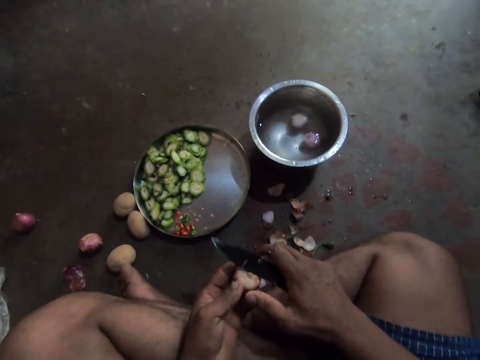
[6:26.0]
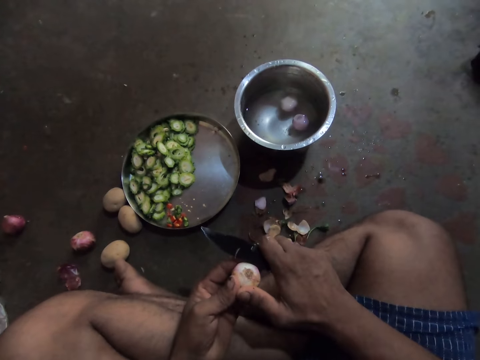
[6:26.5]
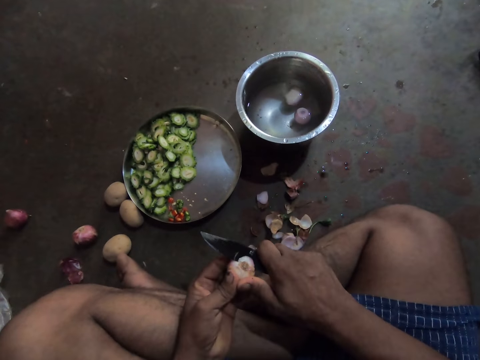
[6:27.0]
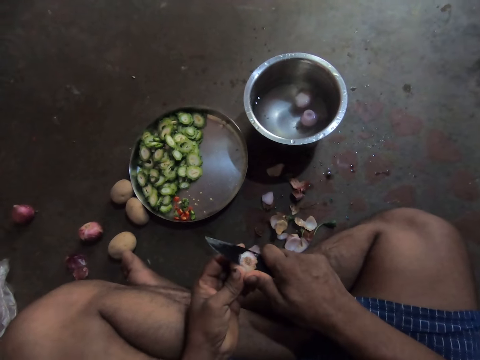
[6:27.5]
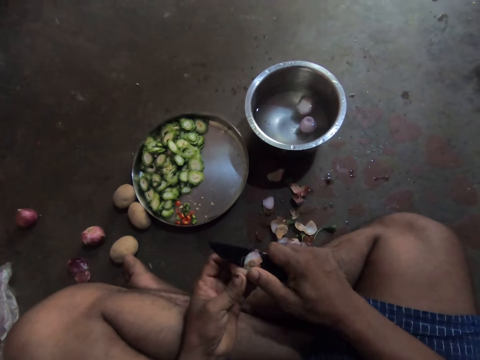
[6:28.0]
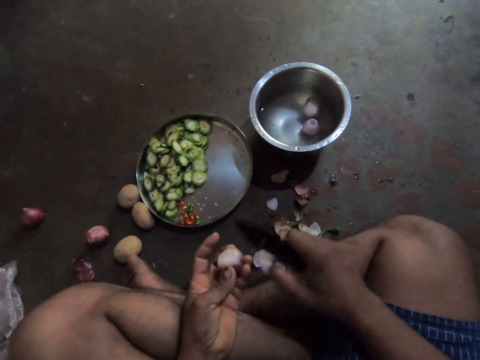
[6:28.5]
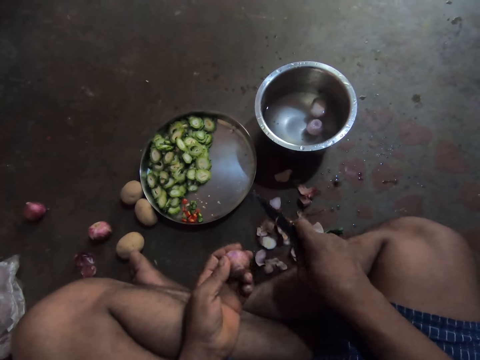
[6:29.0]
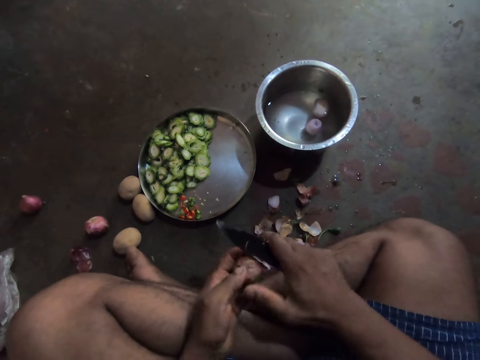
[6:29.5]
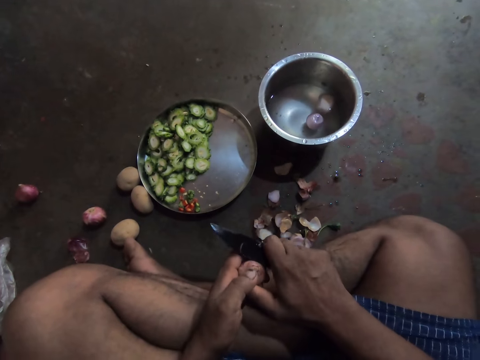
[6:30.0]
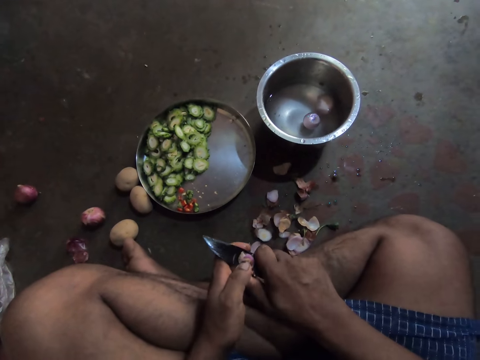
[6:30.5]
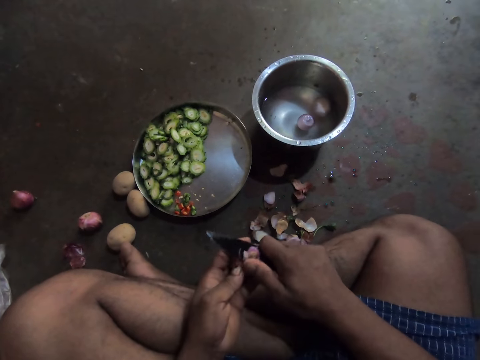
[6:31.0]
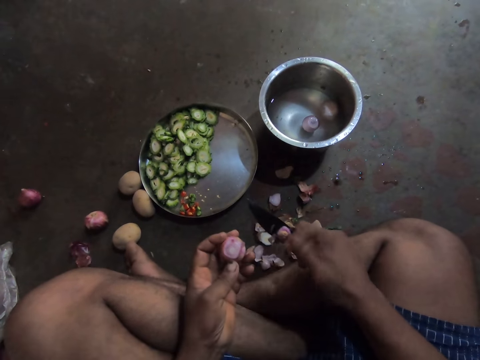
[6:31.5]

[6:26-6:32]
The camera wearer peels the onion.

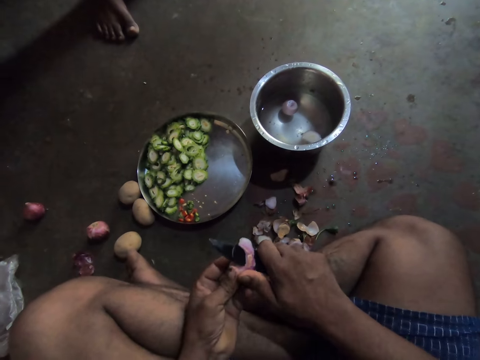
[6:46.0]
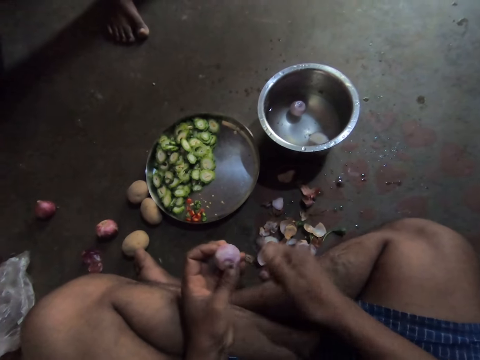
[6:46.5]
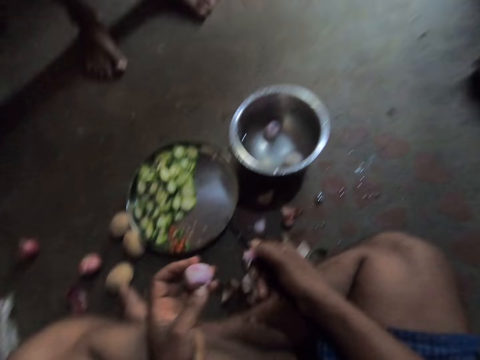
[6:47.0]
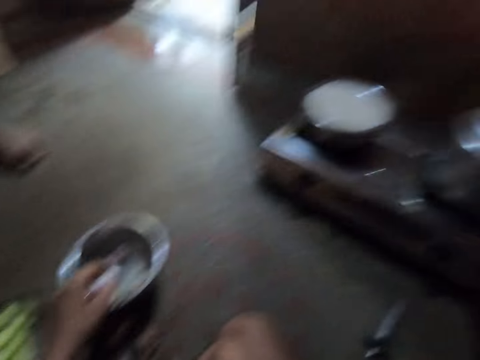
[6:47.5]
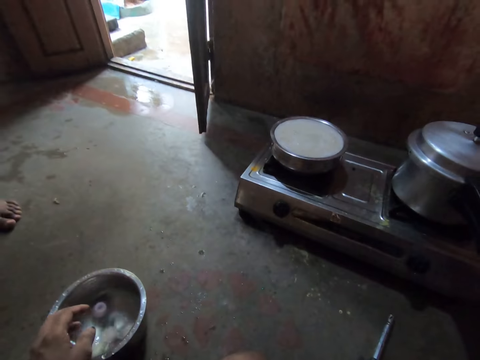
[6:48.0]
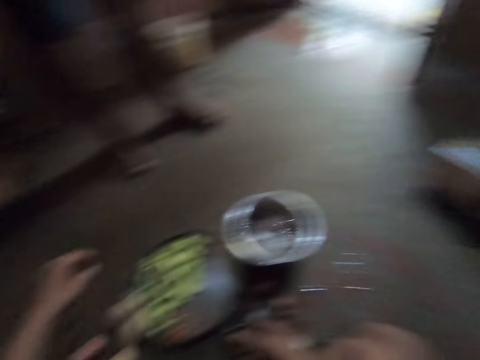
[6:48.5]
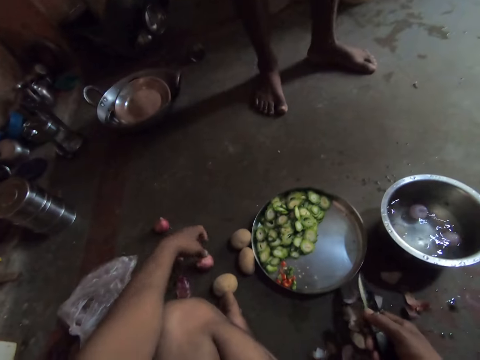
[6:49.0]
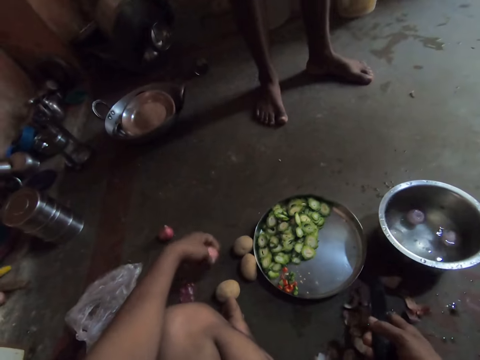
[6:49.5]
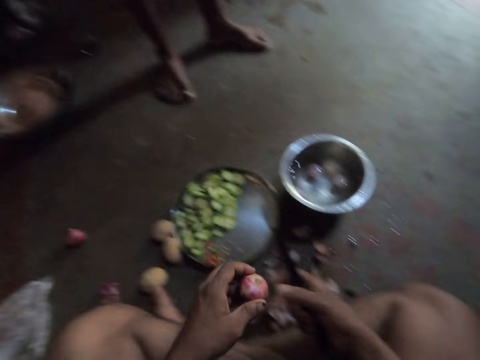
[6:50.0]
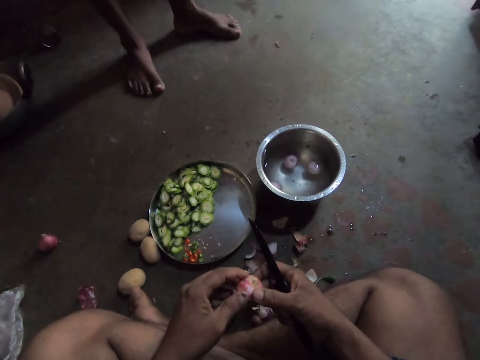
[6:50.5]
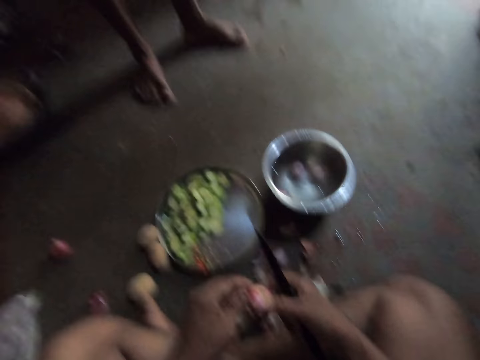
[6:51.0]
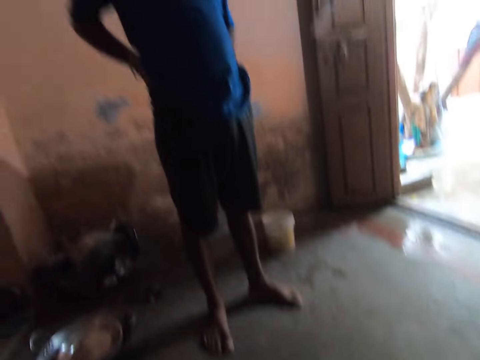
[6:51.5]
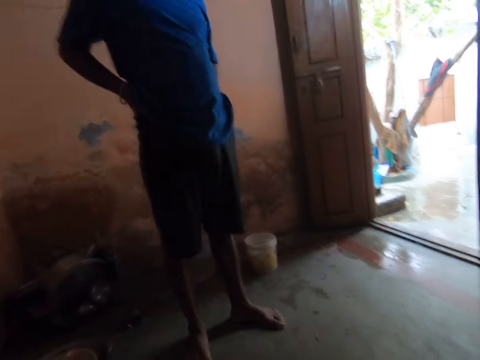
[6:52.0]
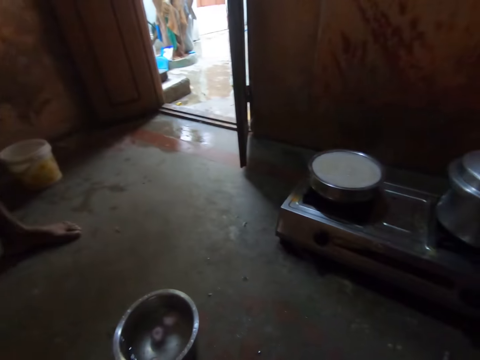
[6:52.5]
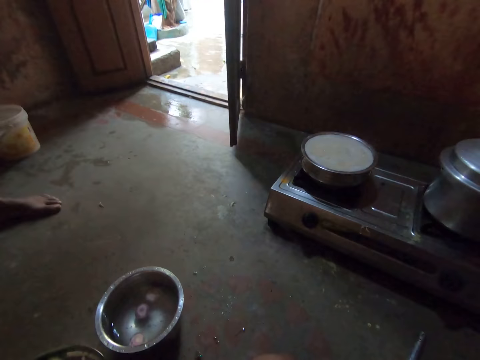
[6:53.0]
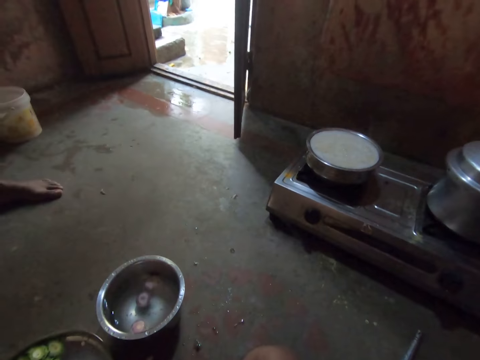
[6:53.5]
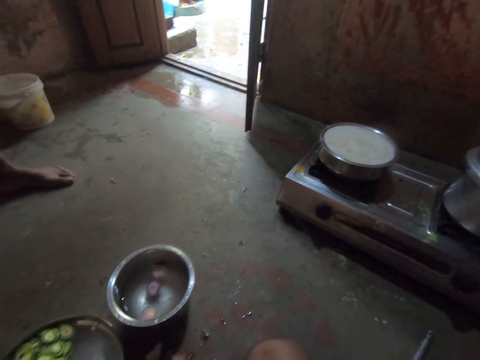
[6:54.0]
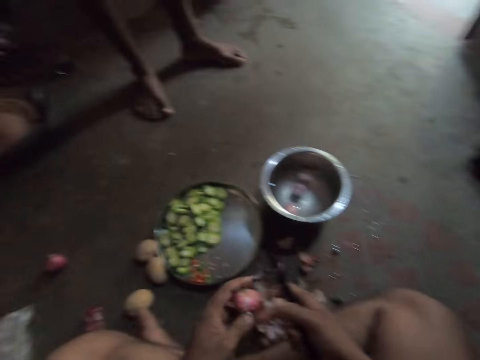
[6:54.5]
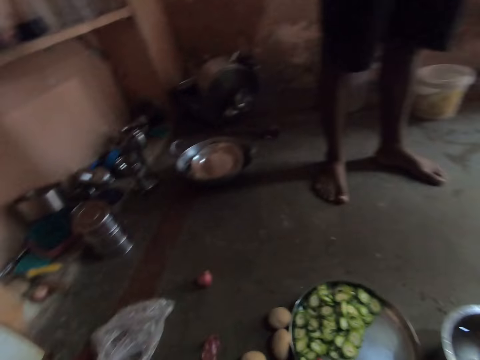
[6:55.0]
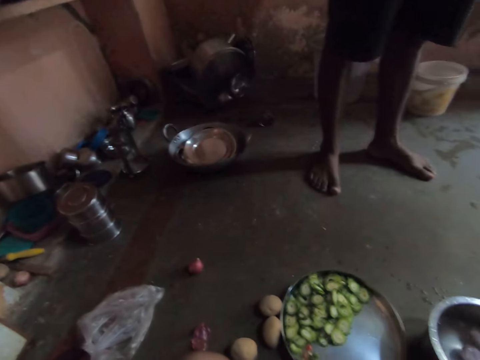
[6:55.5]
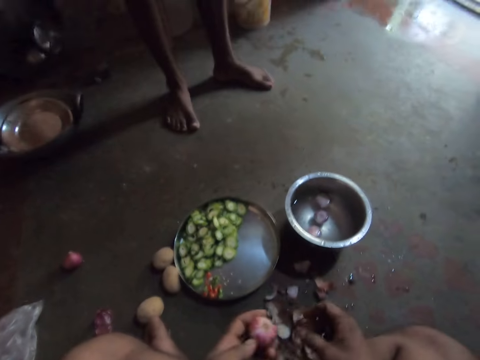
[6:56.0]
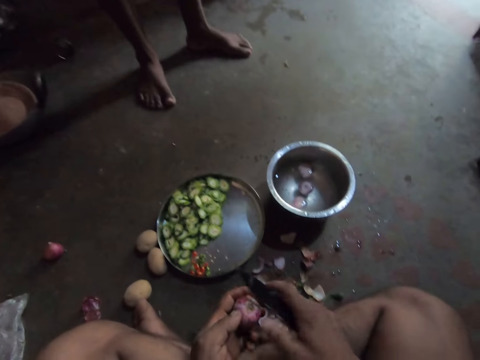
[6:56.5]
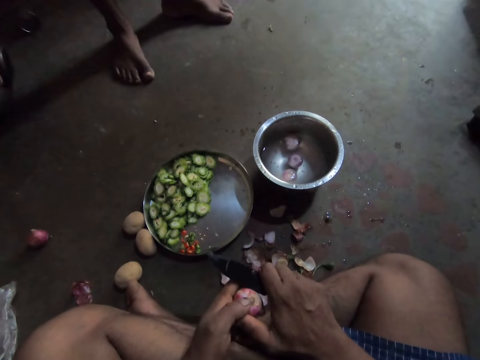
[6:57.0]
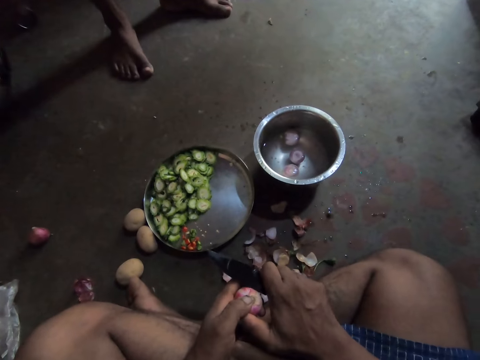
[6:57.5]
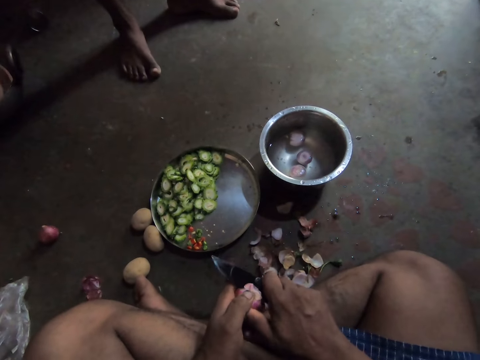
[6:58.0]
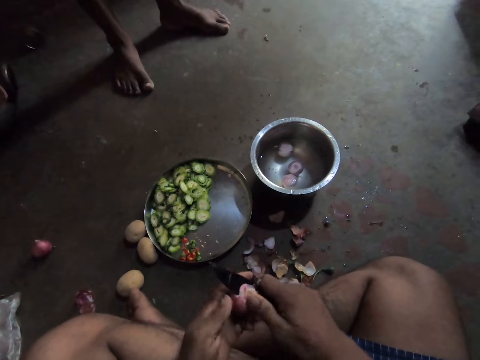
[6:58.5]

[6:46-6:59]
The camera wearer puts the onion in water in the pot. They take another onion and peel the onion. A man stands in the house. The camera wearer looks at the man. They peel the onion.

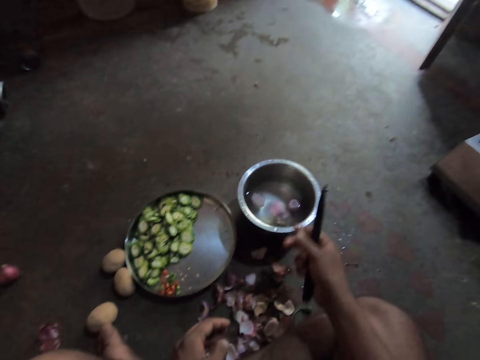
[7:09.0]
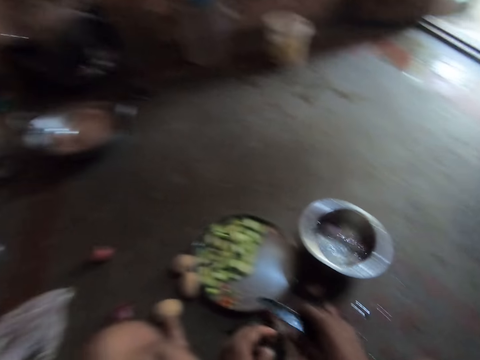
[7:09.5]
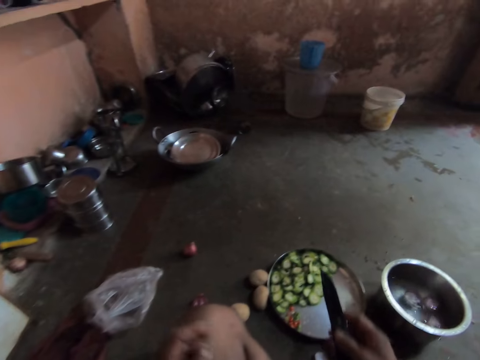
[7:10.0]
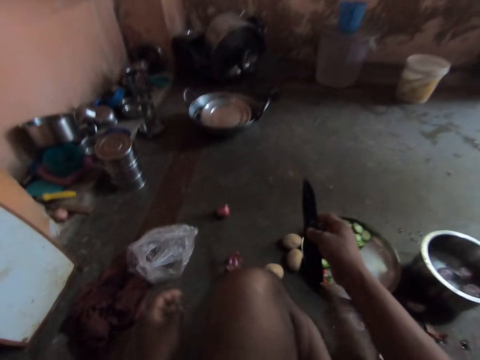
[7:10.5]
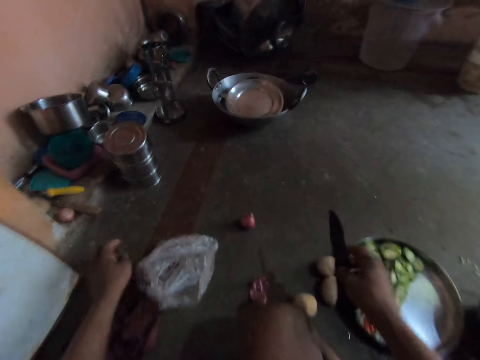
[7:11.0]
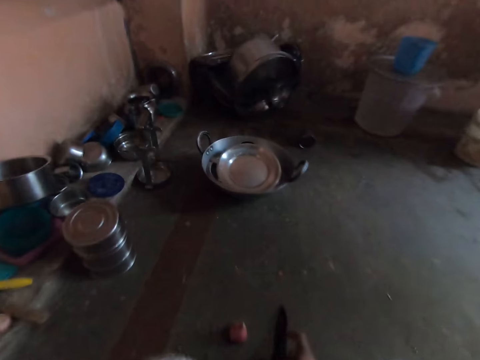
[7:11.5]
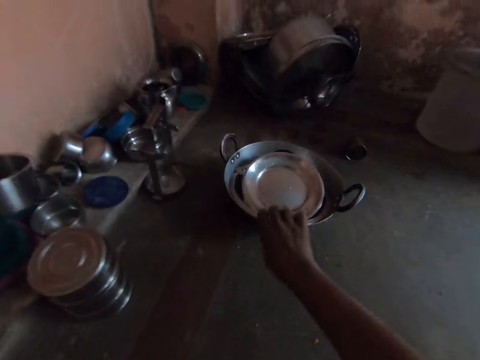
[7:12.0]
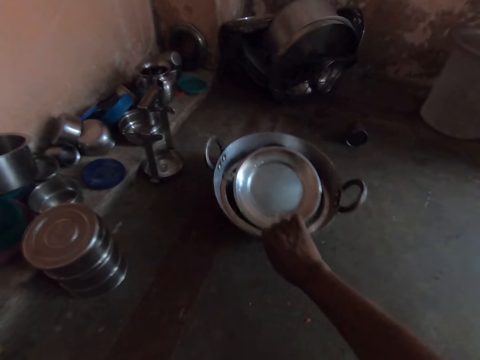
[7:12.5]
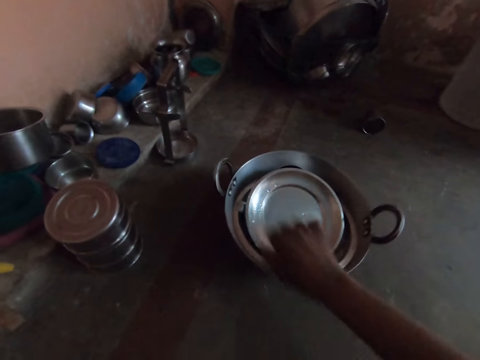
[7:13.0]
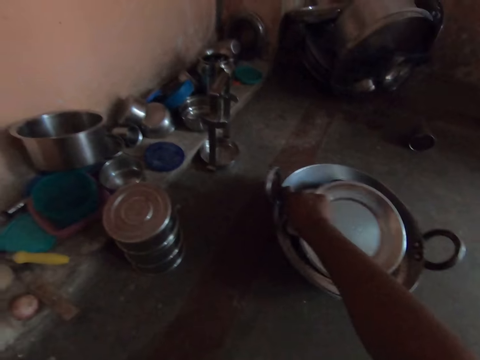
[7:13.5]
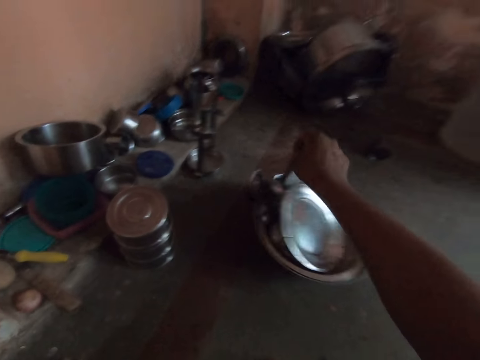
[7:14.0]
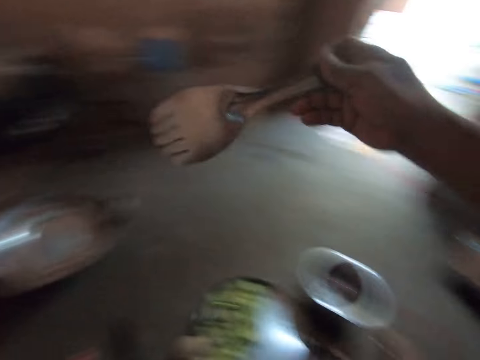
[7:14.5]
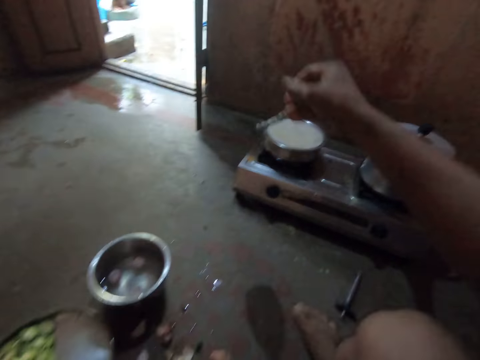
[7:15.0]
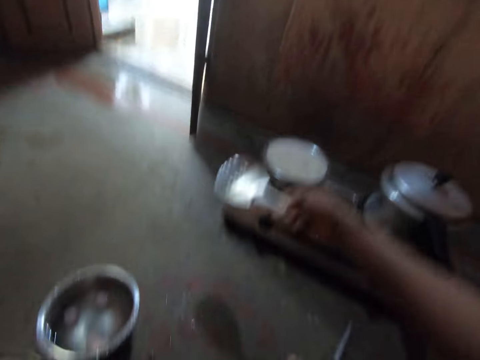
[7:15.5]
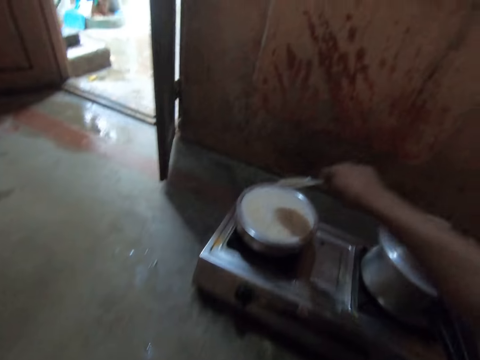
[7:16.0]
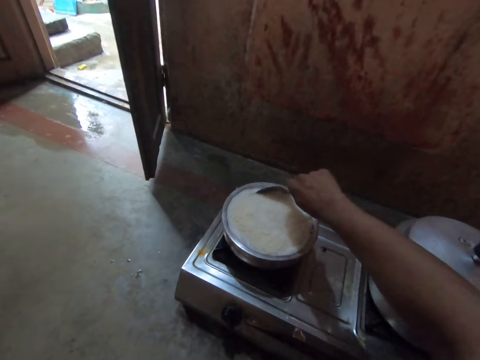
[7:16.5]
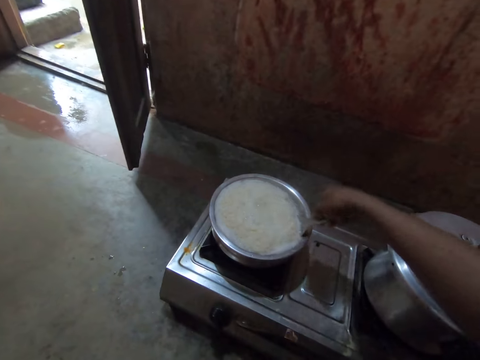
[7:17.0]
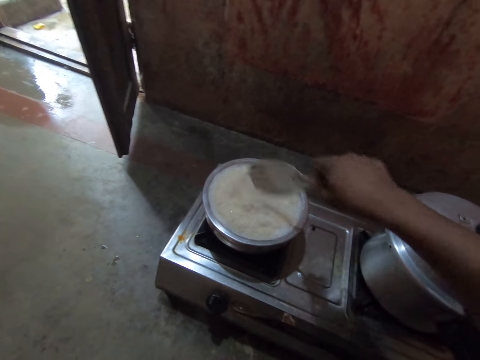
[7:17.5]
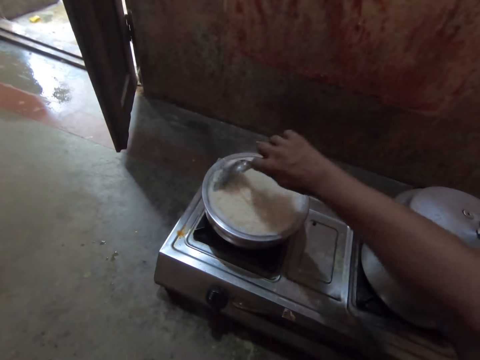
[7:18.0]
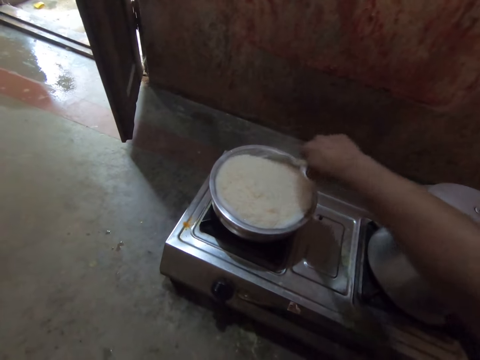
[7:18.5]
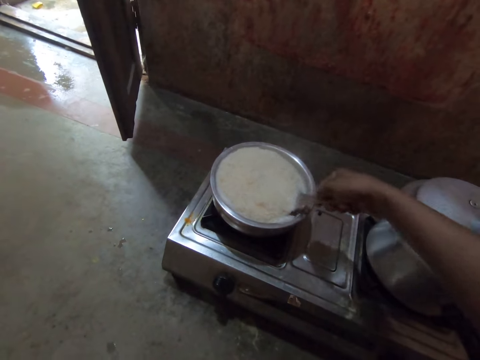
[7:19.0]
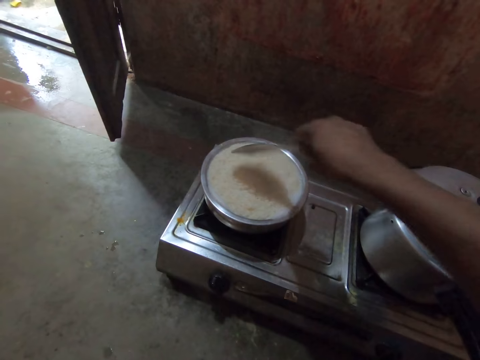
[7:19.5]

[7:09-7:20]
The camera wearer puts the onion in water in the pot. They pull a pan. They take a cooking spoon. They cook on the stove and stir the food.
